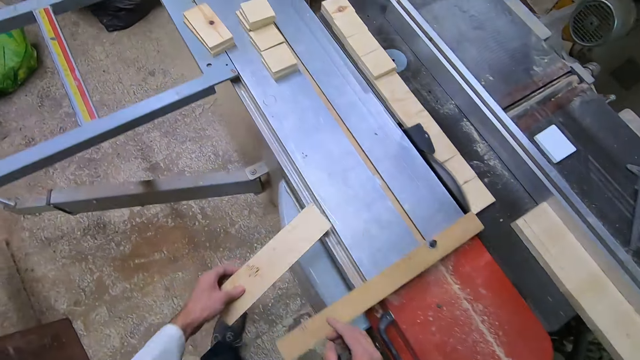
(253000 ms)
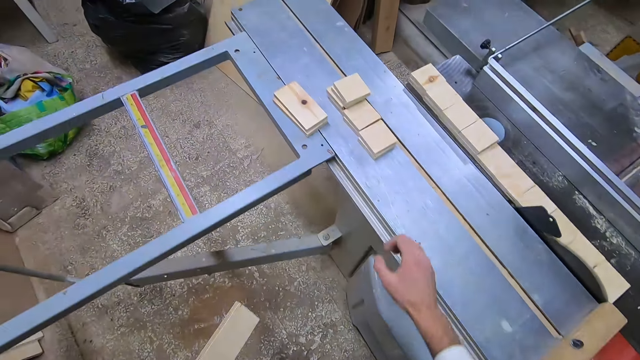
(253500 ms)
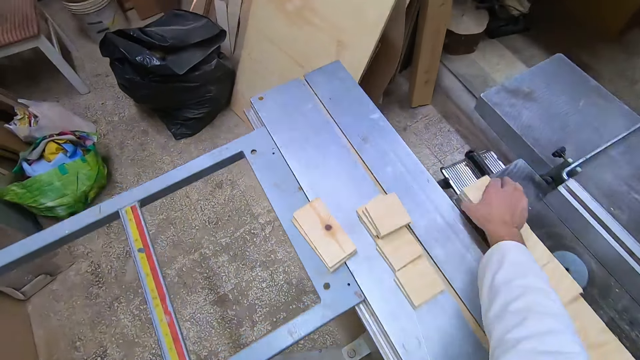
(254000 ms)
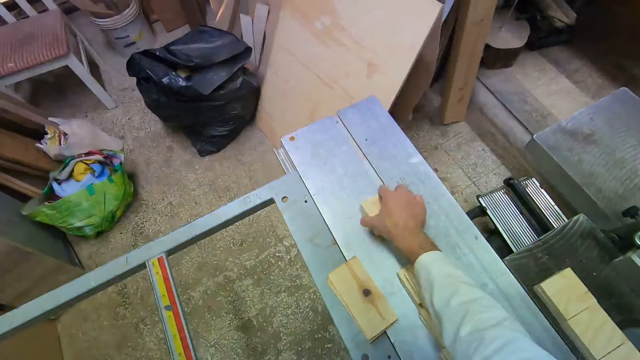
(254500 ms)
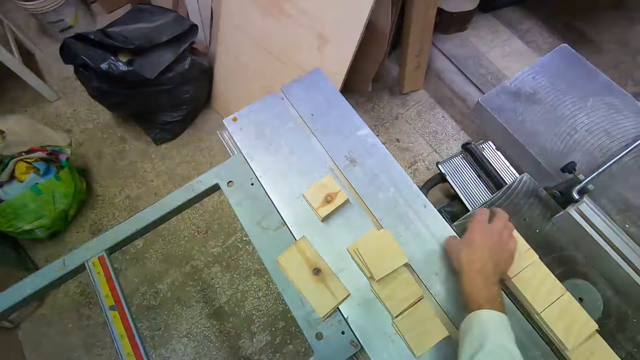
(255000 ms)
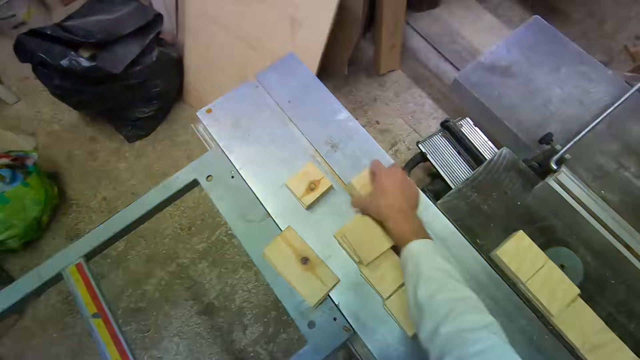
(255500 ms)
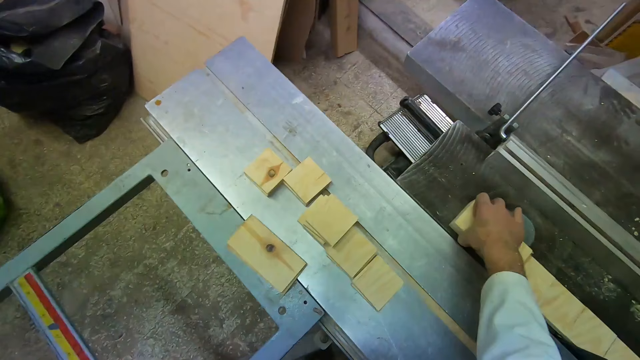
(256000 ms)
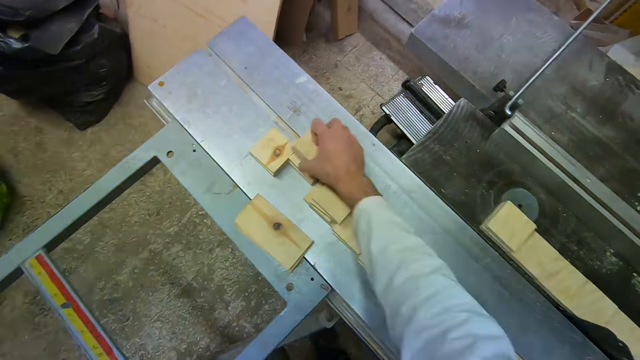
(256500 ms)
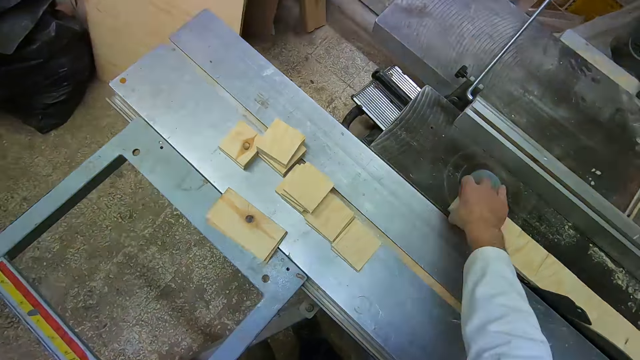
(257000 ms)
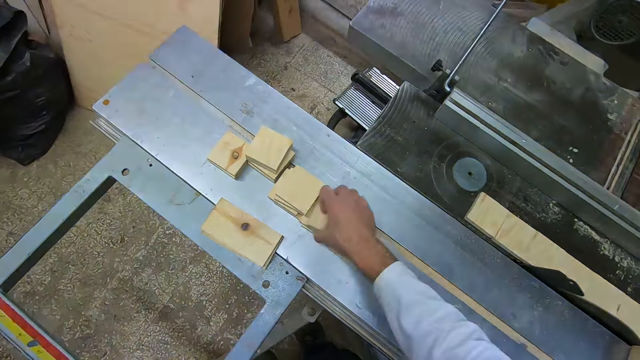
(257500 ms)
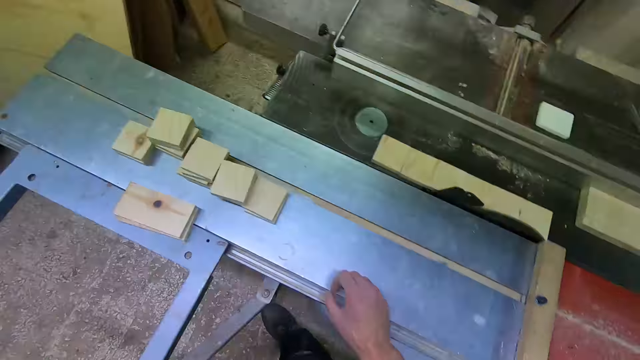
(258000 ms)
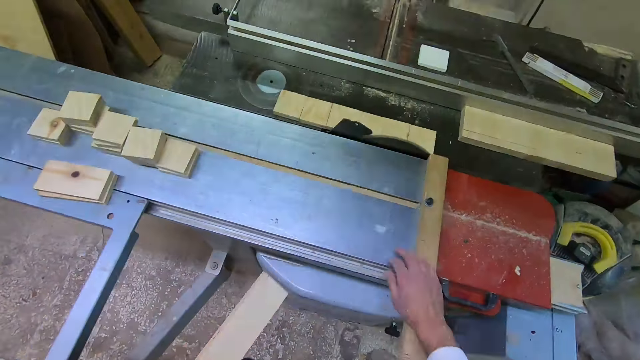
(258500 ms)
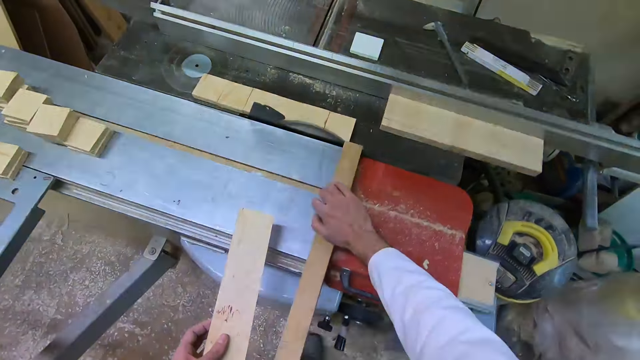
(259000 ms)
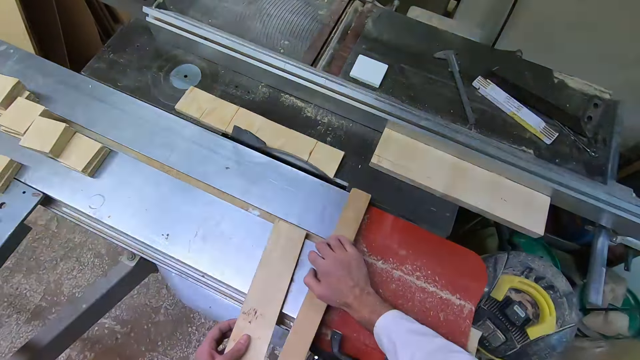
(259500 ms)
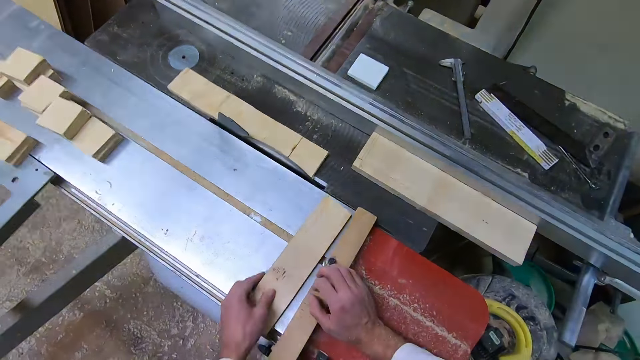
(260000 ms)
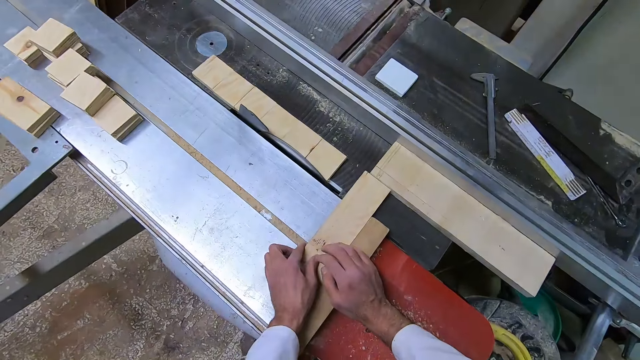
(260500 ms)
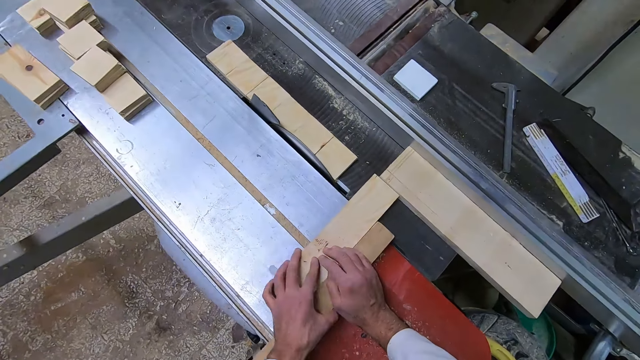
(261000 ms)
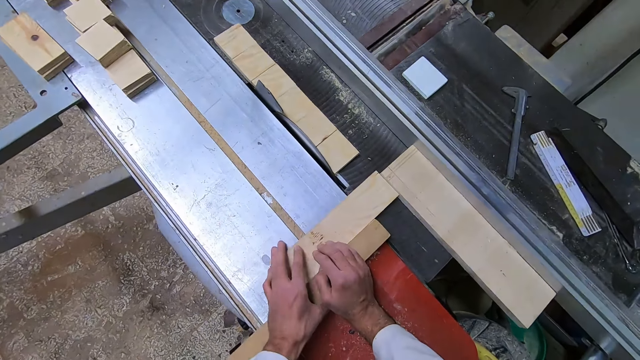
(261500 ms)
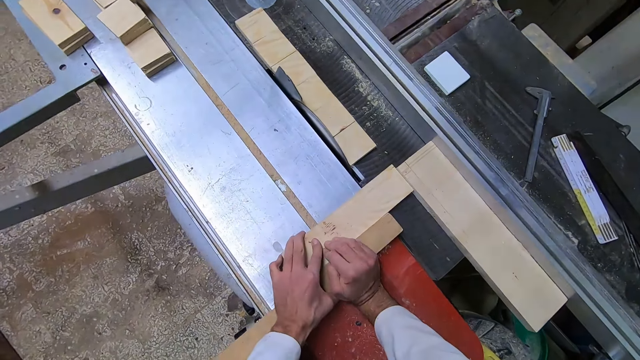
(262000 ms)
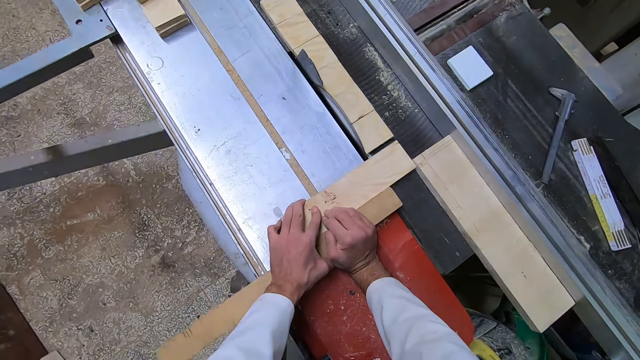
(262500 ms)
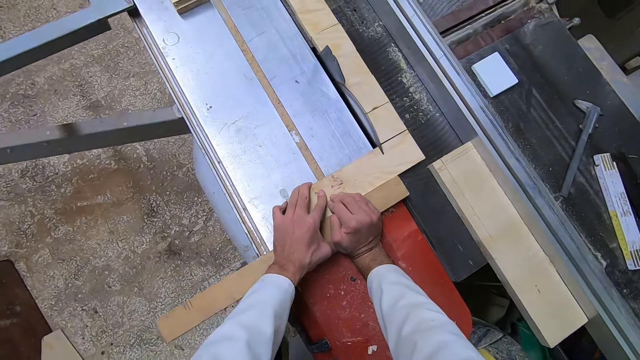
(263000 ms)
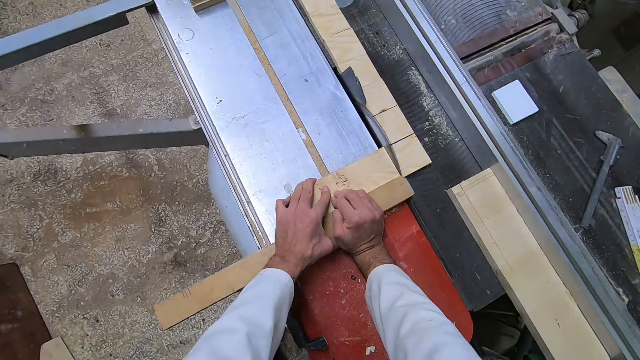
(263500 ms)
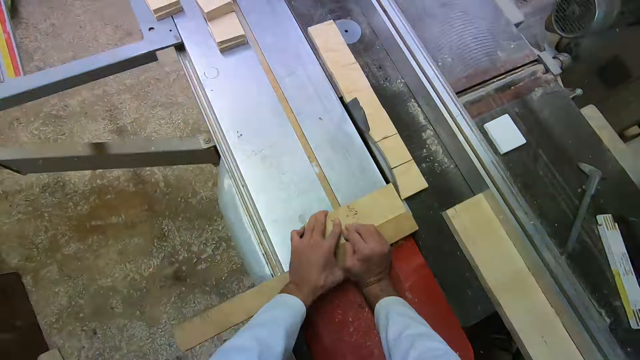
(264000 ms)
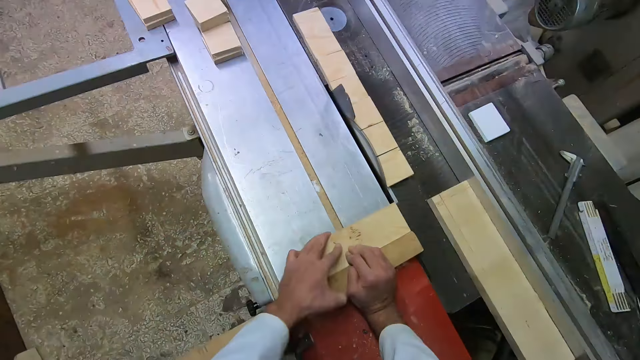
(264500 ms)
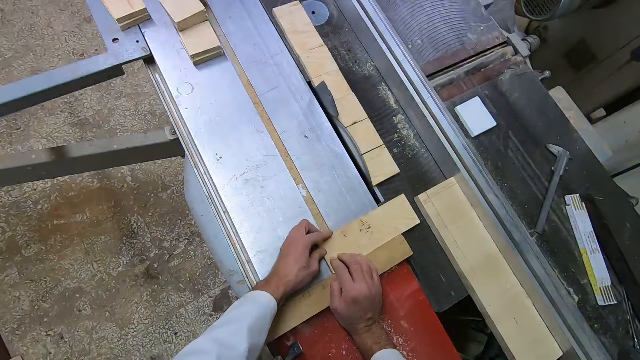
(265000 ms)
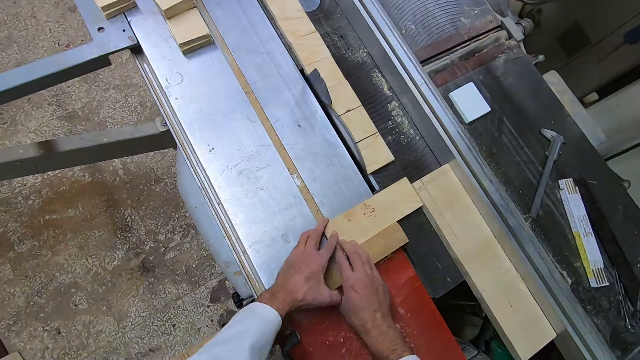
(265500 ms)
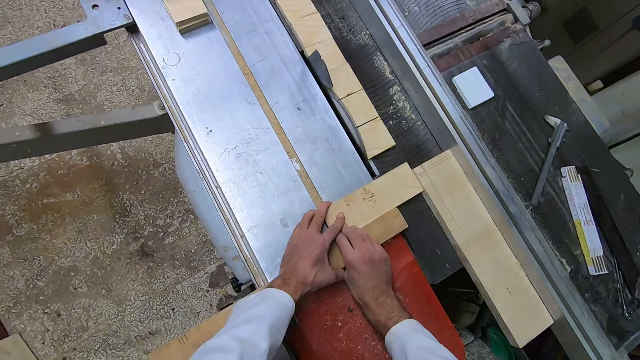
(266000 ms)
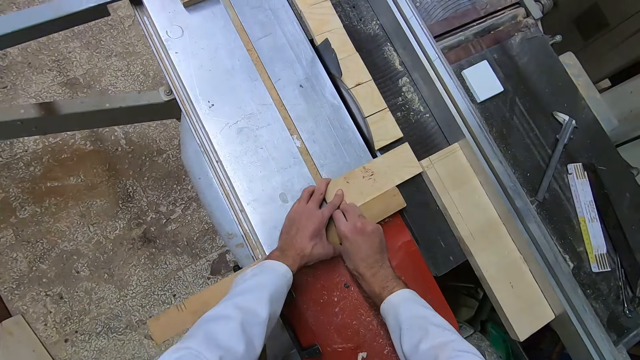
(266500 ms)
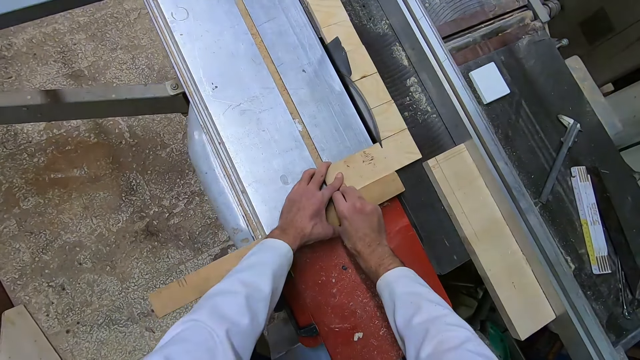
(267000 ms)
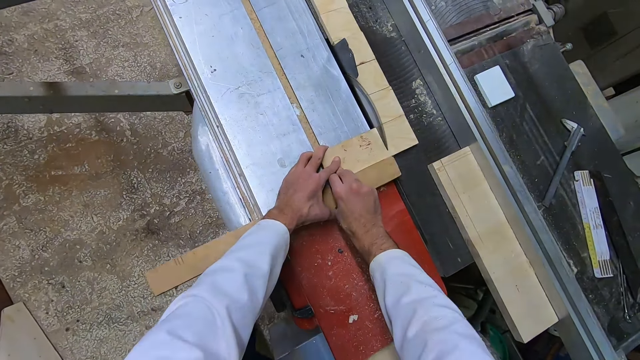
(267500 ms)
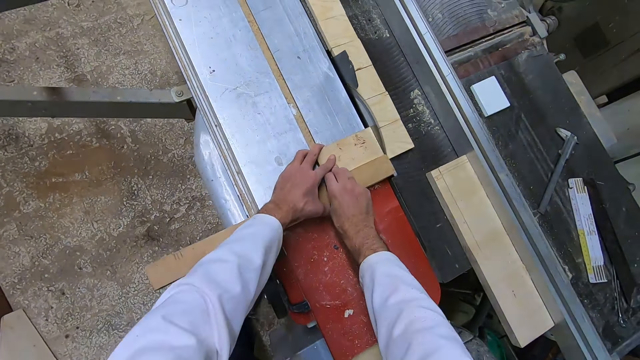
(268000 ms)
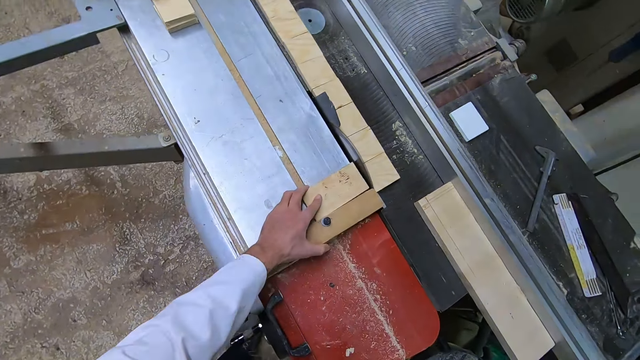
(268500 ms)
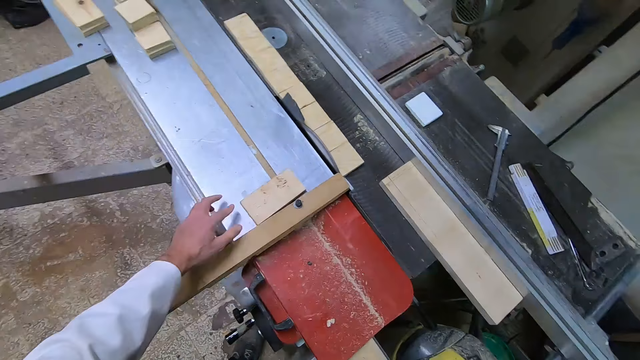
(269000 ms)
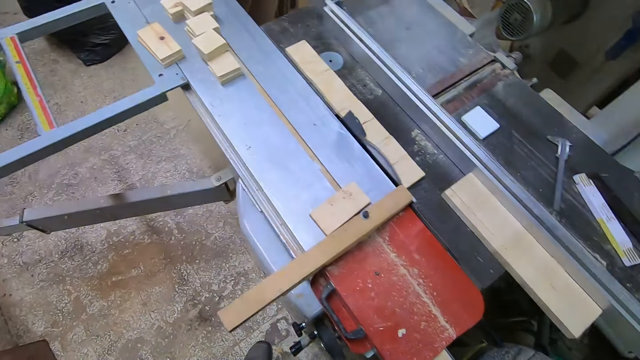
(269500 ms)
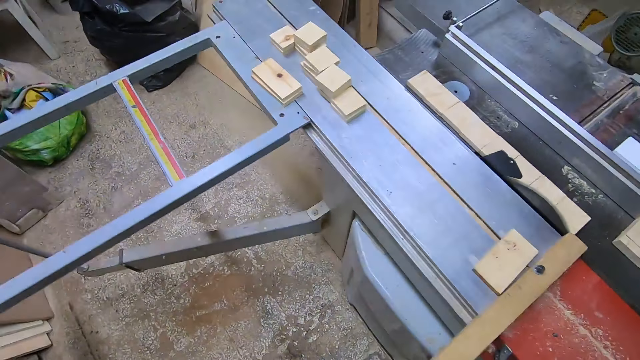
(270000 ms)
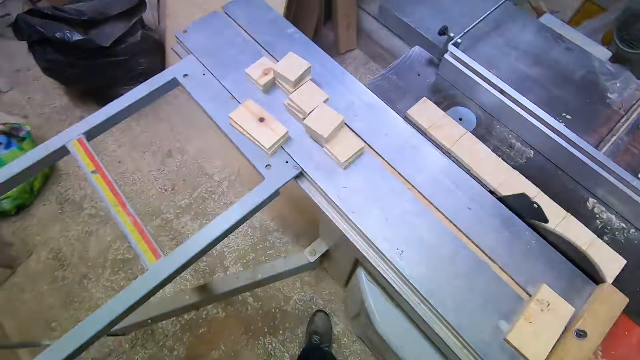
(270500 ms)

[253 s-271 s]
The camera wearer removes the part of the flat wood or rectangular block with his left hand from the industrial table saw. He picks up pieces of wood with his right hand from the industrial table saw. He arranges a small piece on the cutter machine. He drops the pieces of wood with his right hand on the industrial table saw. He picks up the pieces of wood with his right hand from the industrial table saw. He drops the pieces of wood with his right hand on the industrial table saw. He picks up the pieces of wood with his right hand from the industrial table saw. He drops the pieces of wood with his right hand on the industrial table saw. He picks up the pieces of wood with his right hand from the industrial table saw. He drops the pieces of wood with his right hand on the industrial table saw. He turns around. He pulls the slide of the industrial table saw backwards with his right hand. He places the part of the flat wood on the industrial table saw along the bar clamp. He pushes the part of the flat wood closer to another piece of wood on the industrial table saw. He cuts the rectangular block into small pieces. He pushes the part of the flat wood over the industrial table saw with both hands. He pulls the part of the flat wood backwards with both hands. He pushes the part of the flat wood closer to another piece of wood on the industrial table saw. He pushes the part of the flat wood over the industrial table saw with both hands. He removes his right hand from the industrial table saw. He walks around. He removes his left hand from the industrial table saw.
